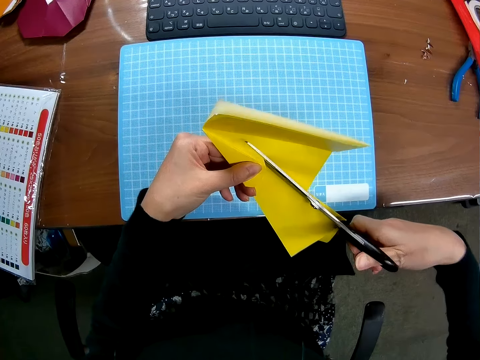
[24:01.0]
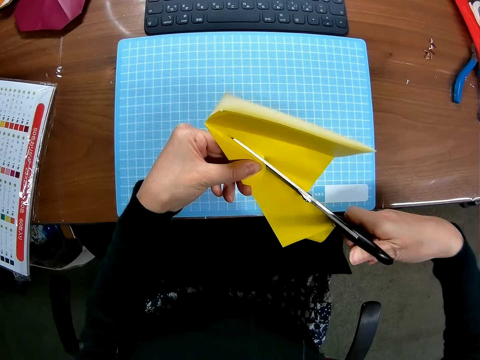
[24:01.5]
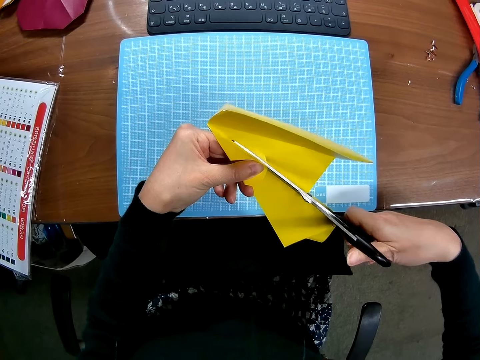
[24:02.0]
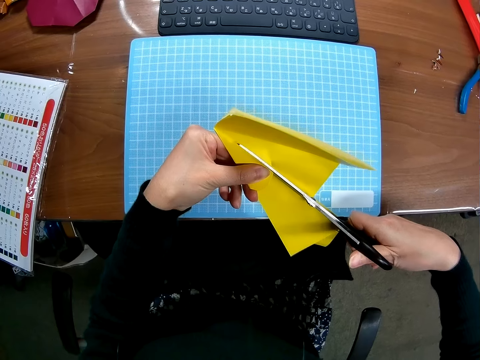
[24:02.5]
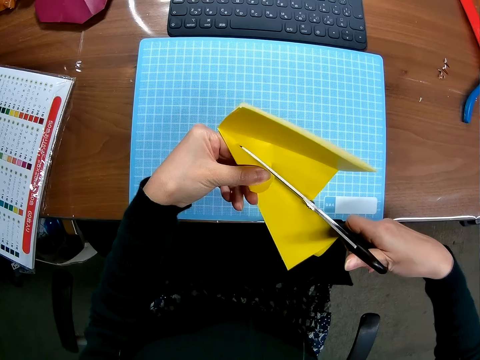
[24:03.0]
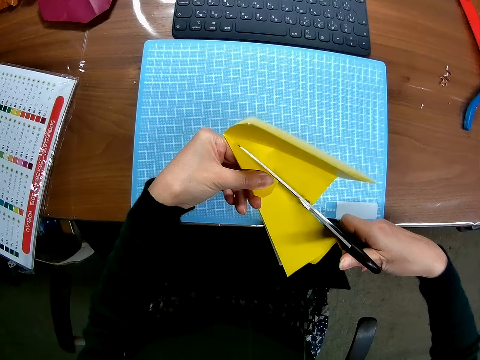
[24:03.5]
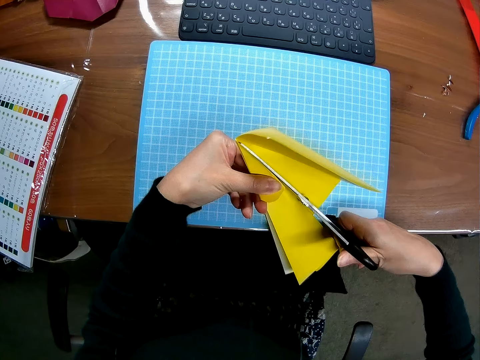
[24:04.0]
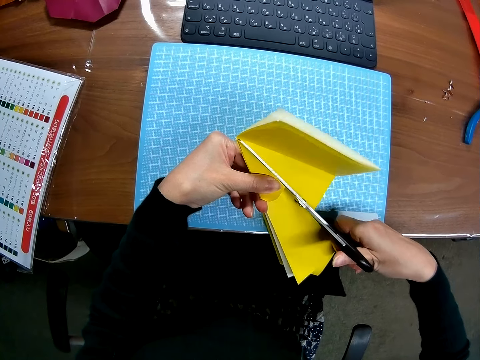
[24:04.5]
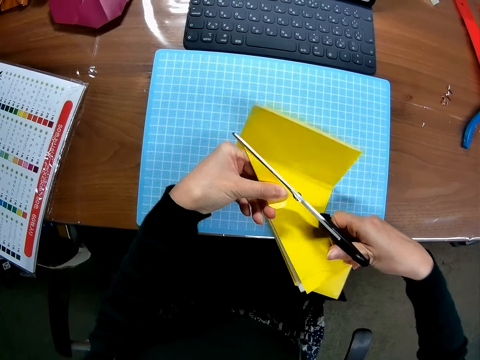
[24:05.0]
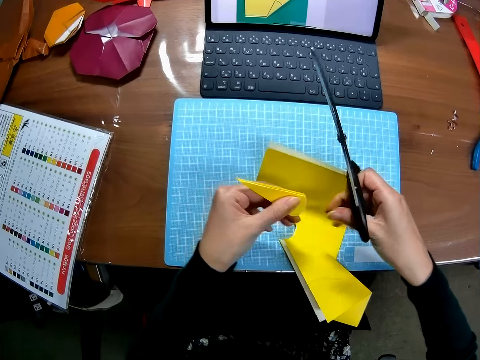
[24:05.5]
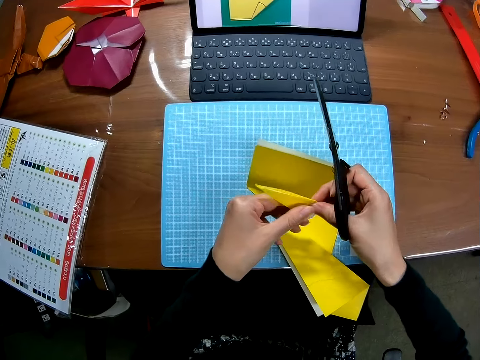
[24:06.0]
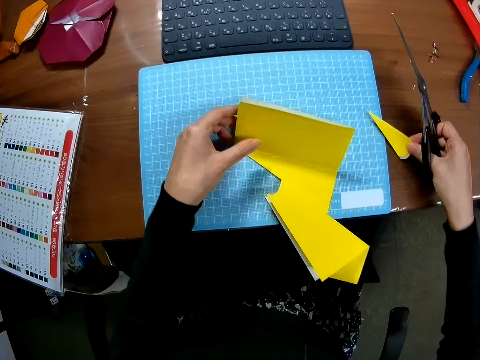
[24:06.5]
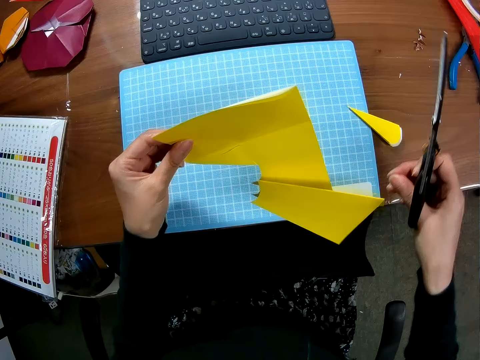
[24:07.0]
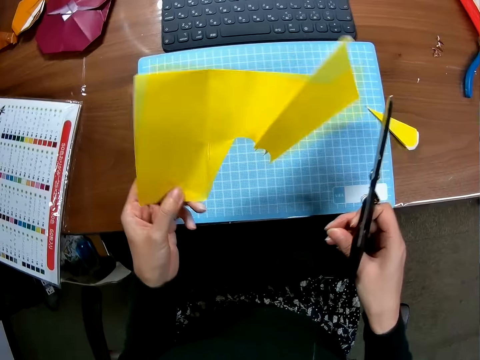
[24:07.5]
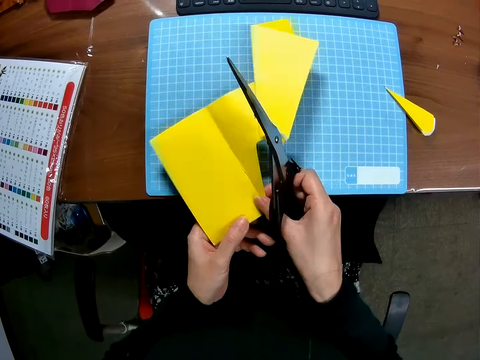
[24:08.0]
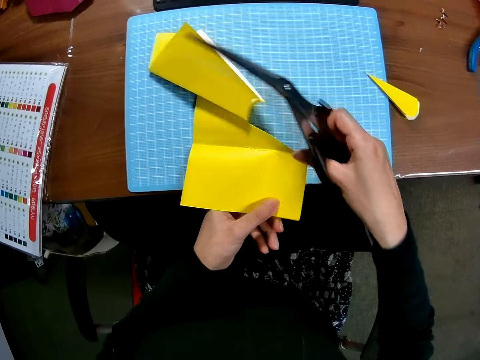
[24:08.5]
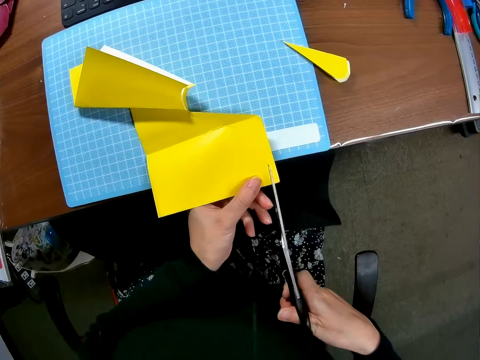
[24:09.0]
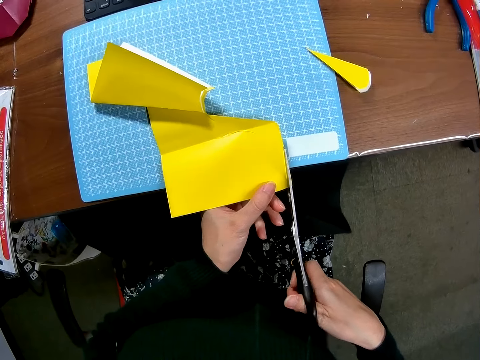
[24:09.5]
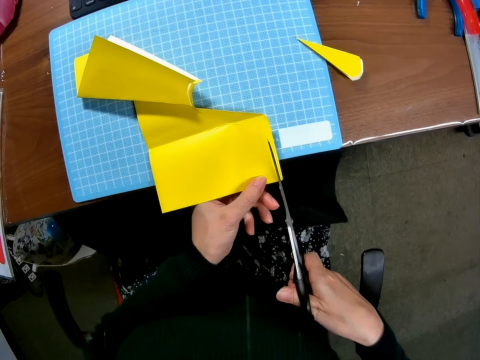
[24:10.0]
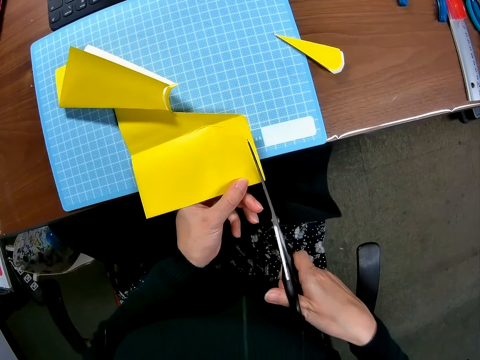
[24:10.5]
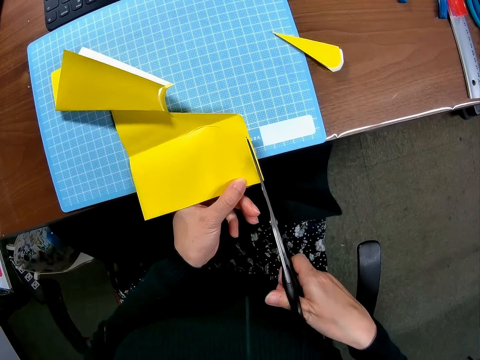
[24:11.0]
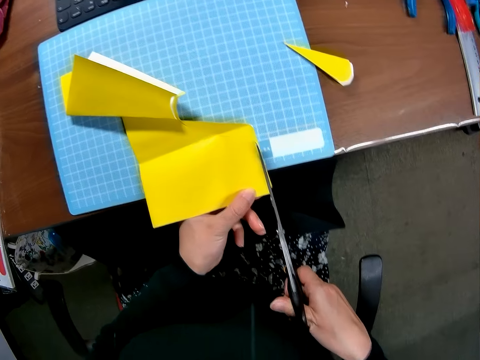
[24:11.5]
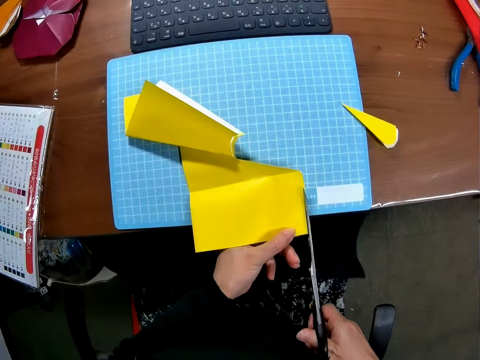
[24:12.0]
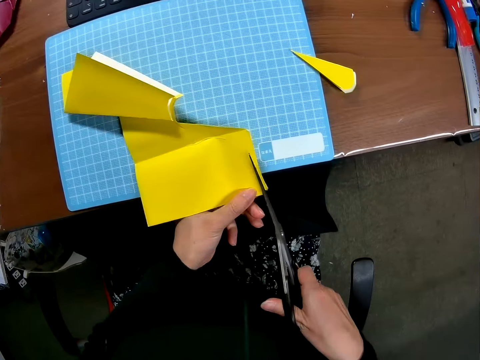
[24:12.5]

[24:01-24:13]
The camera wearer adjusts the scissors on a piece of craft paper with a hand. They cut the piece of craft paper with the scissors. They hold the piece of craft paper with a hand. They place the pieces of the craft sheet on the cutting sheet. They pick up the craft sheet from the cutting sheet. They place the craft sheet on the cutting sheet. They flip the piece of craft paper with a hand. They cut the craft sheet with the pair of scissors.

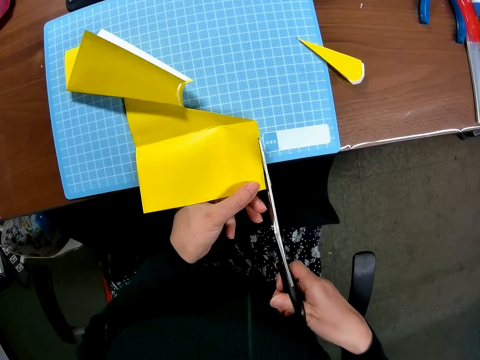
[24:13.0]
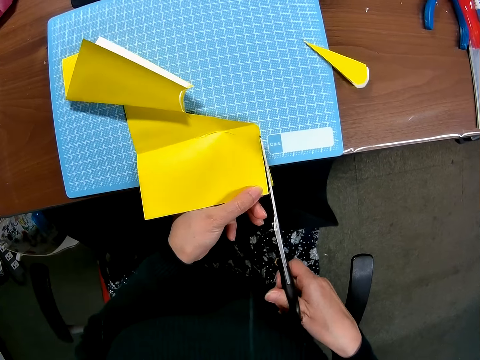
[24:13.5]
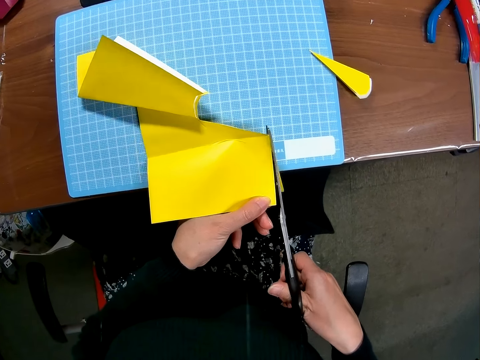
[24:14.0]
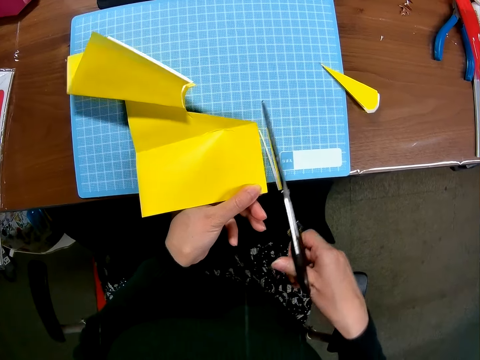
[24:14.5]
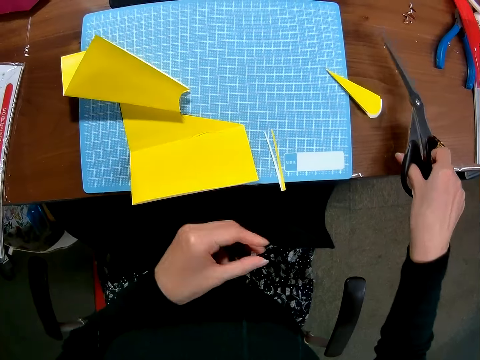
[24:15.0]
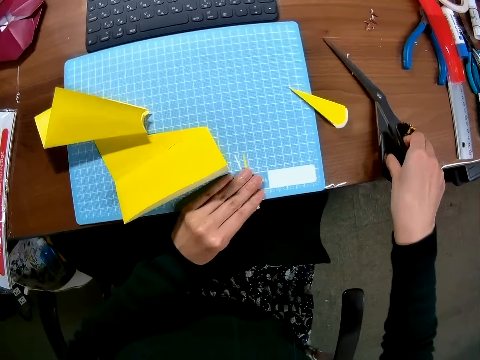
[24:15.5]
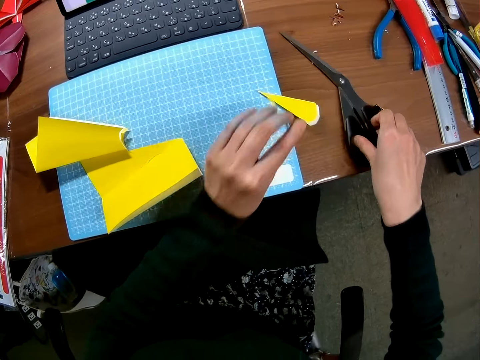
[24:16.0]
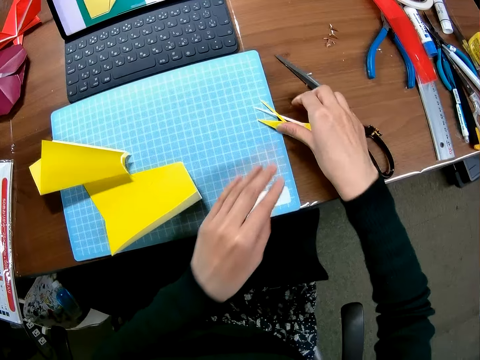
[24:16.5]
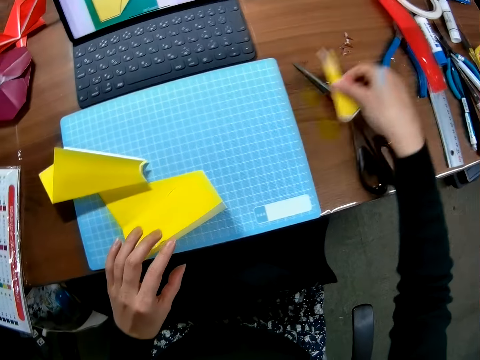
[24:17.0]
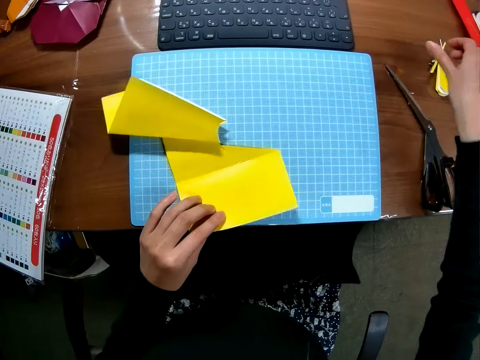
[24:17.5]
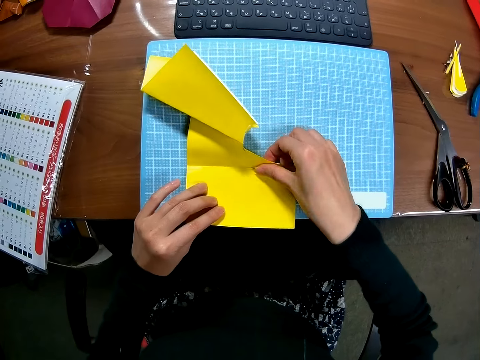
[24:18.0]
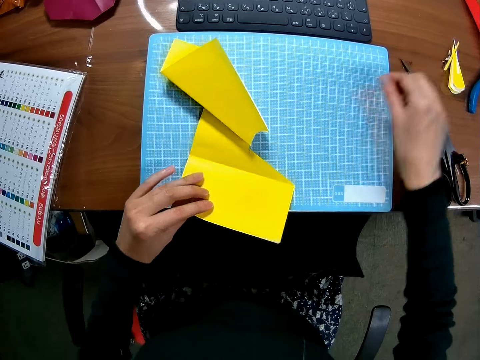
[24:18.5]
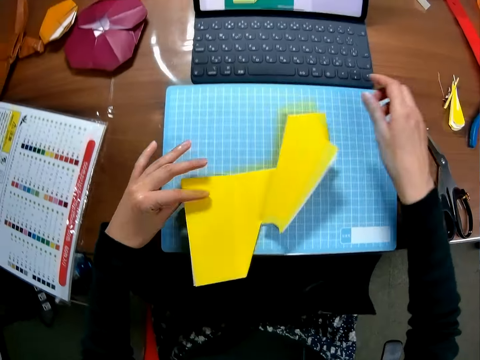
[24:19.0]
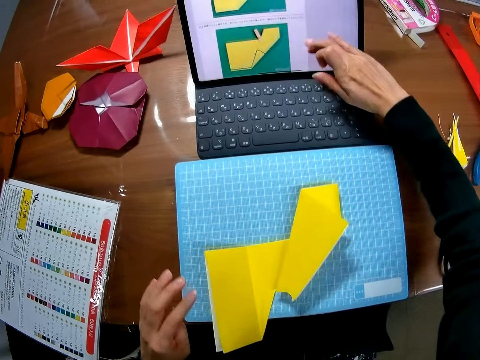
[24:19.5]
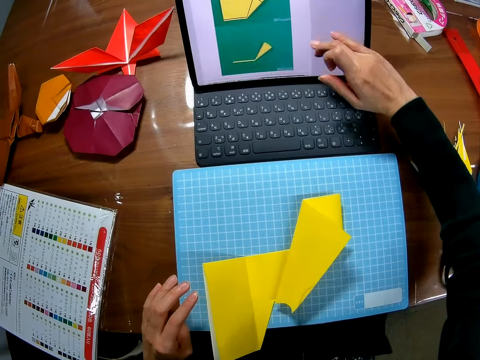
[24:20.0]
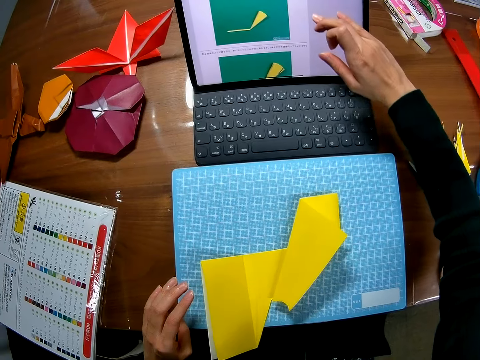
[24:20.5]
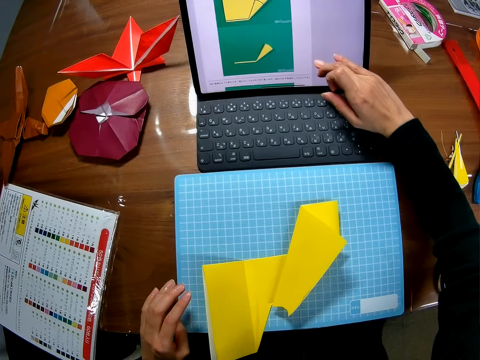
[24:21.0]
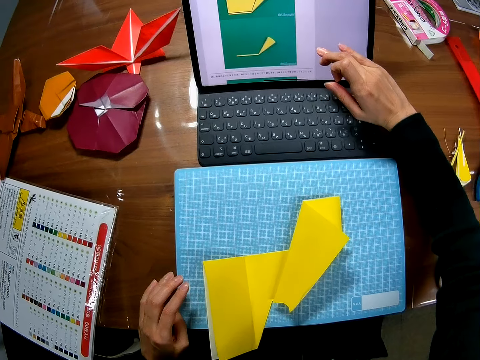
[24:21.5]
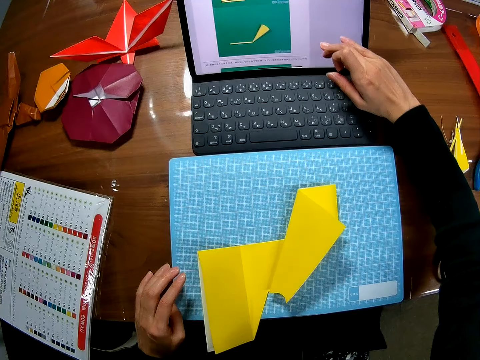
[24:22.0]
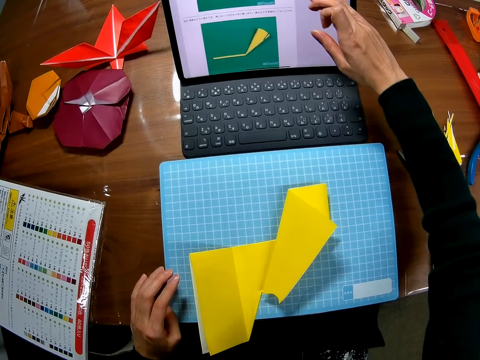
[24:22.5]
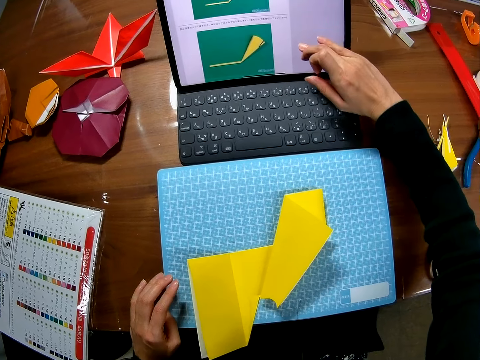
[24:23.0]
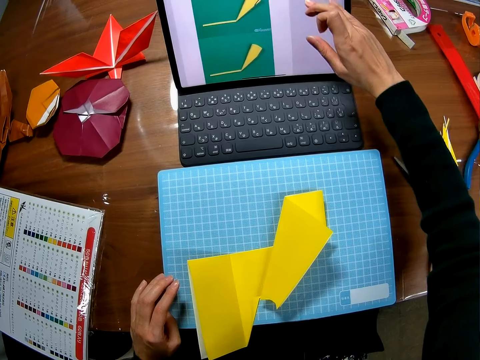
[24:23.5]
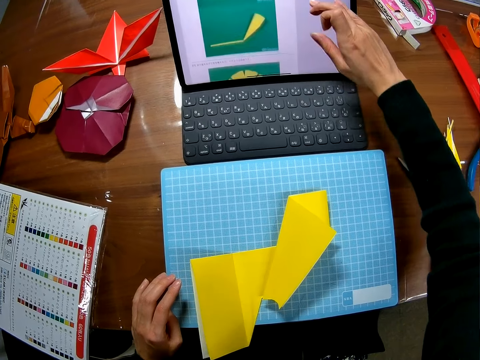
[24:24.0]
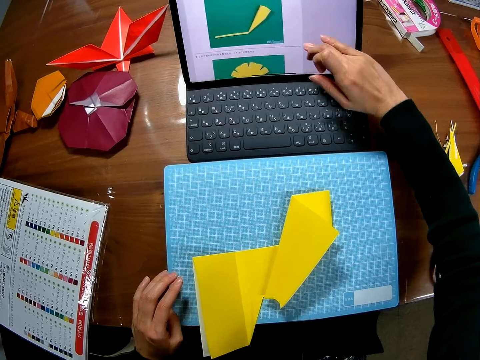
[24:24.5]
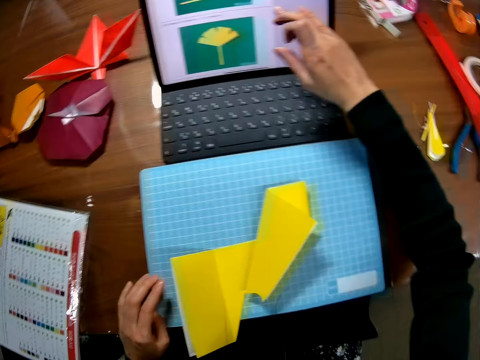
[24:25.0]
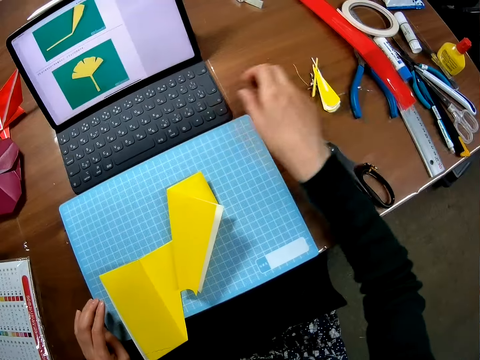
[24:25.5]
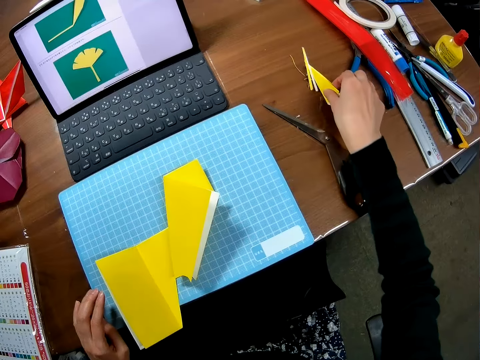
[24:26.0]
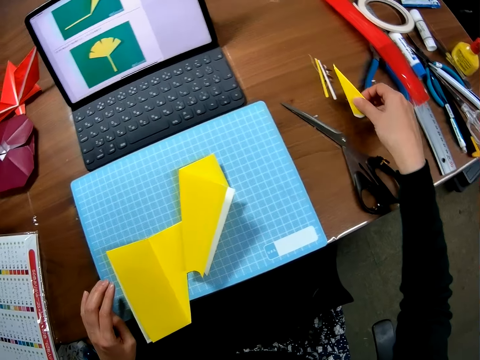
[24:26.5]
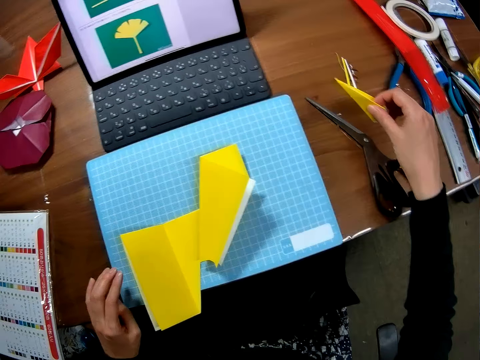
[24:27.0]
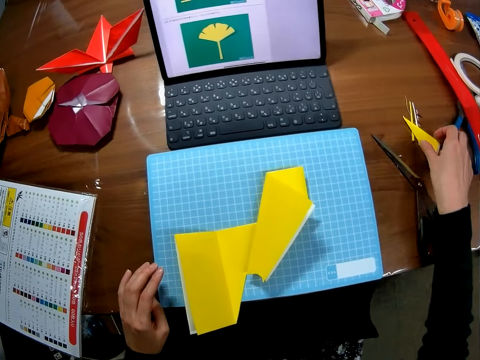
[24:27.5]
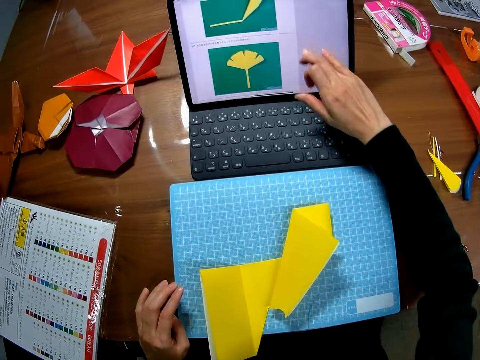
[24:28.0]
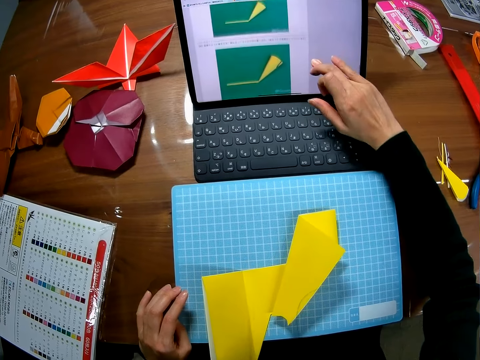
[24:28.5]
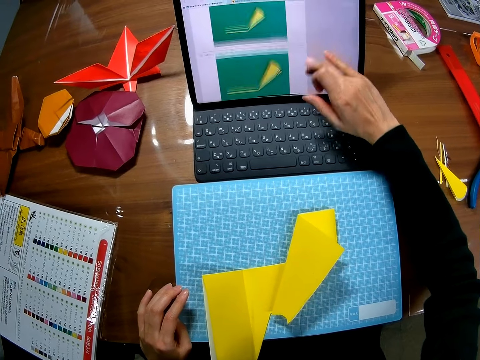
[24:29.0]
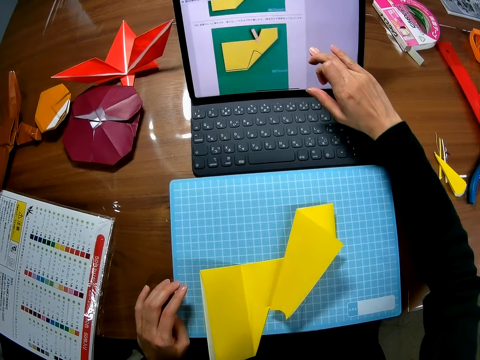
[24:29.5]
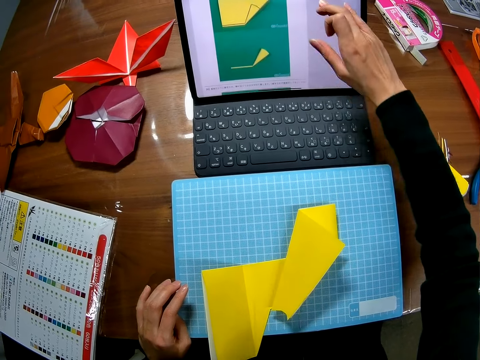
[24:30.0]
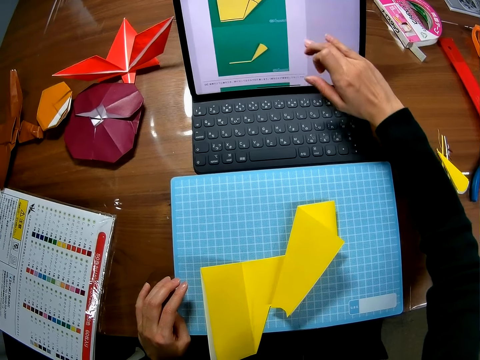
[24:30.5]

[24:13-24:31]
The camera wearer places the pair of scissors on the table. He picks up the craft sheet pieces from the cutting sheet. He places the craft sheet pieces on the cutting sheet. He moves the craft sheet pieces from the table to the table. He picks up a piece of craft paper from the table and puts down the piece of craft paper on the table. He turns the craft sheet on the cutting sheet. He picks up the piece of craft paper from a cutting mat and puts down the piece of craft paper on the table. He adjusts the piece of craft paper on the cutting mat. He scrolls up the screen of a laptop on the table in the room with a hand. He places his right hand on the craft sheet pieces on the table. He picks up a piece of craft paper on the table. He puts down the piece of craft paper on the table. He scrolls up the screen of the laptop on the table in the room with a hand.
